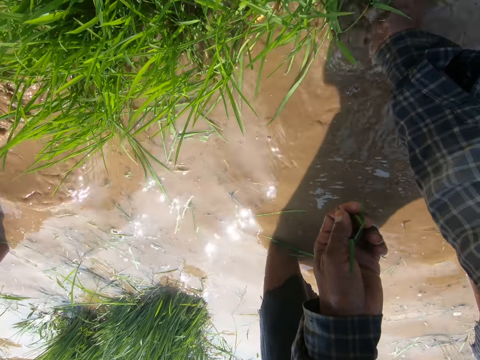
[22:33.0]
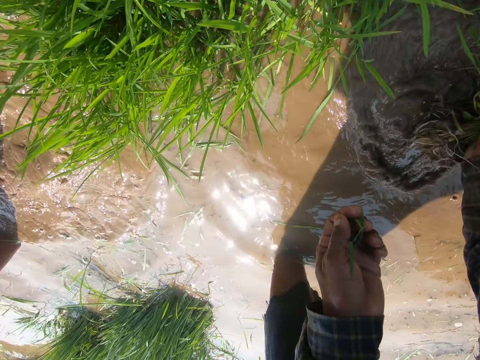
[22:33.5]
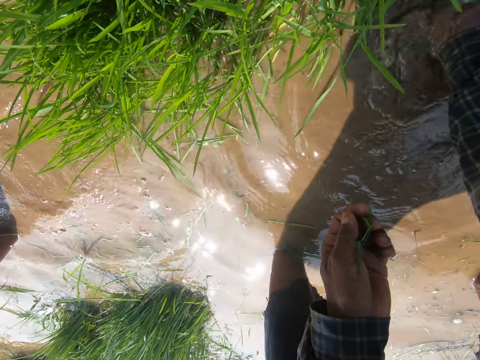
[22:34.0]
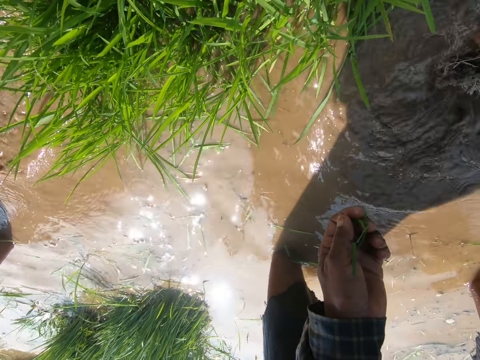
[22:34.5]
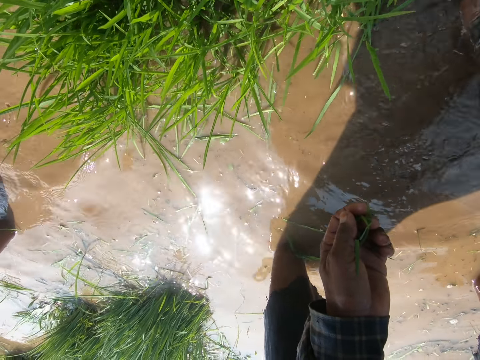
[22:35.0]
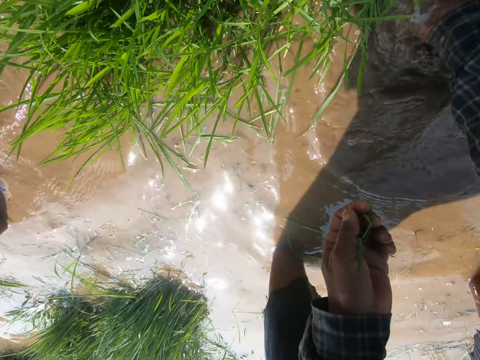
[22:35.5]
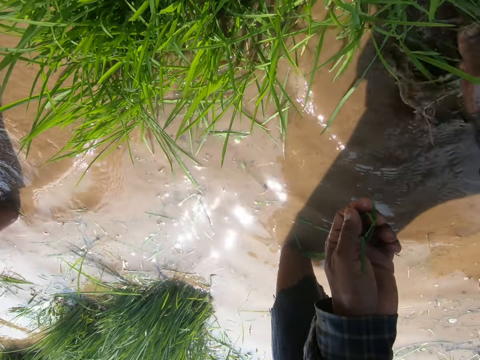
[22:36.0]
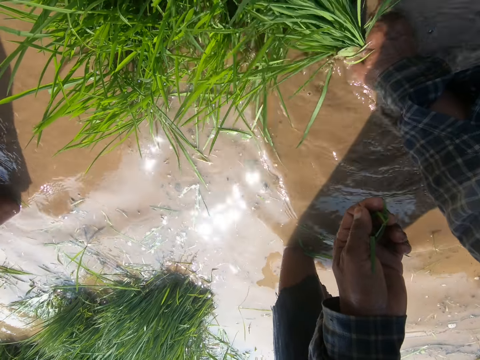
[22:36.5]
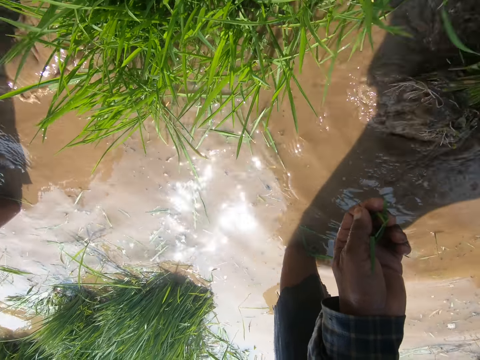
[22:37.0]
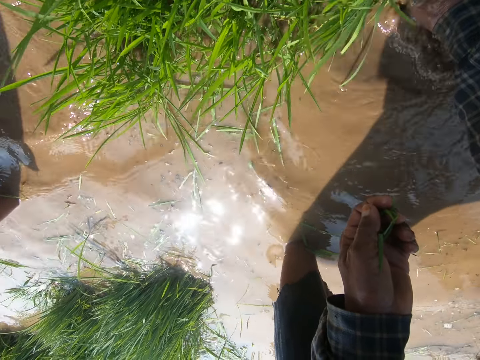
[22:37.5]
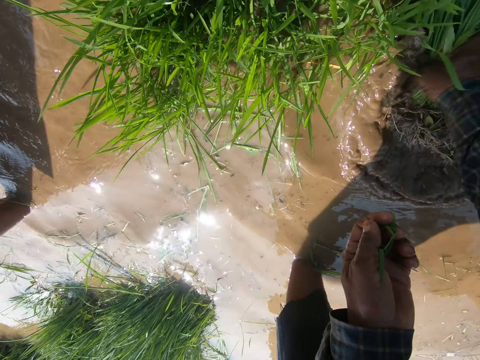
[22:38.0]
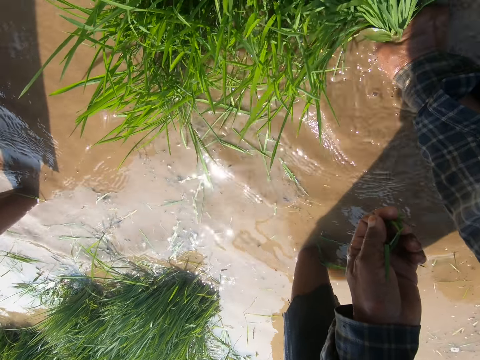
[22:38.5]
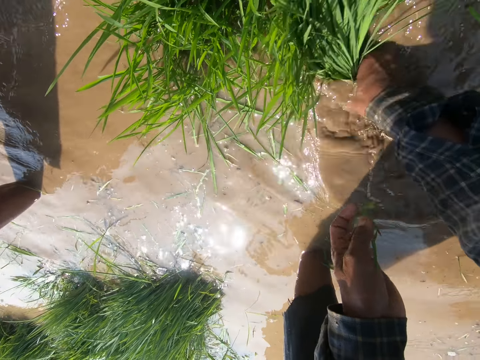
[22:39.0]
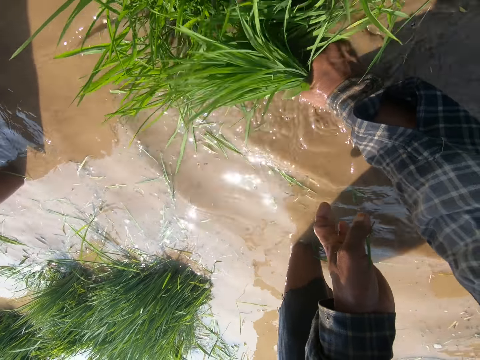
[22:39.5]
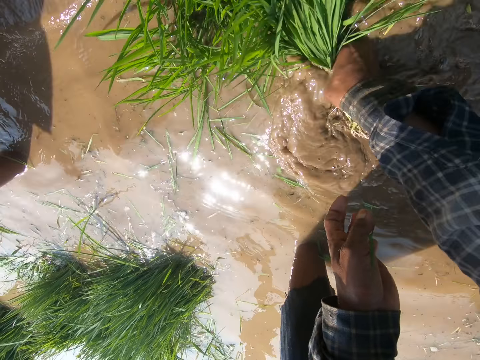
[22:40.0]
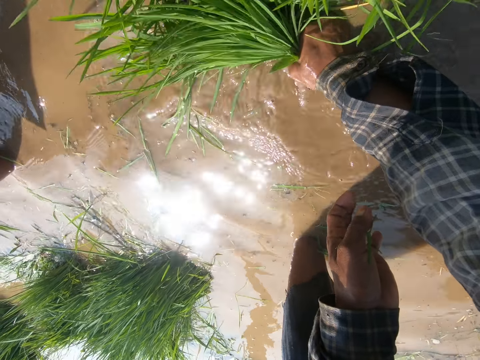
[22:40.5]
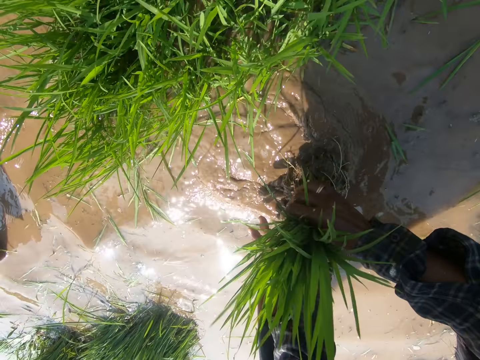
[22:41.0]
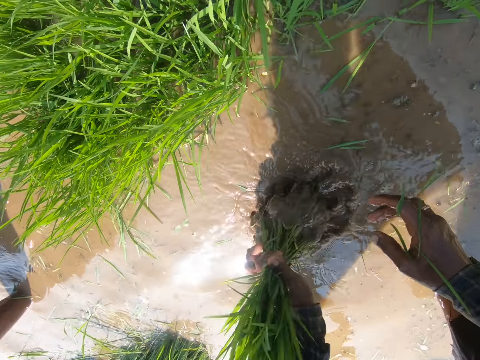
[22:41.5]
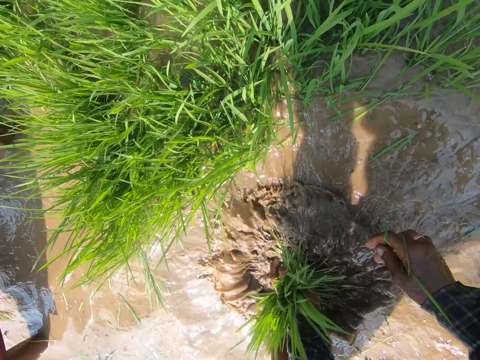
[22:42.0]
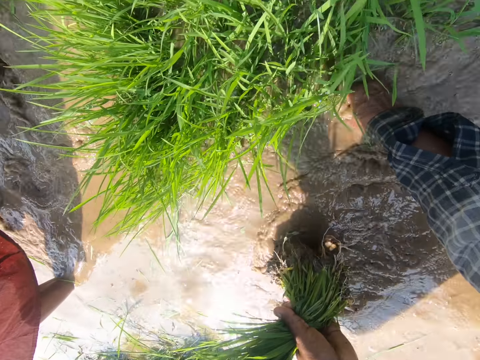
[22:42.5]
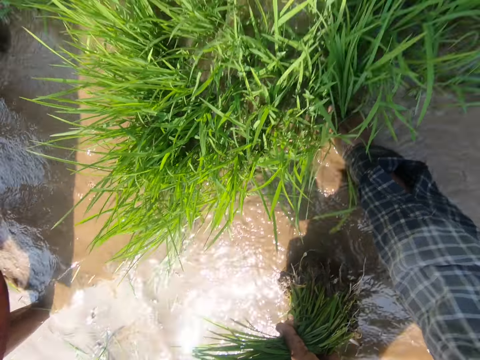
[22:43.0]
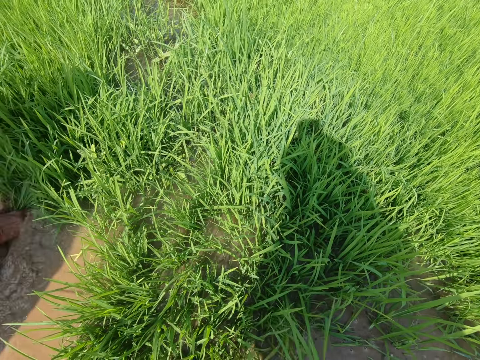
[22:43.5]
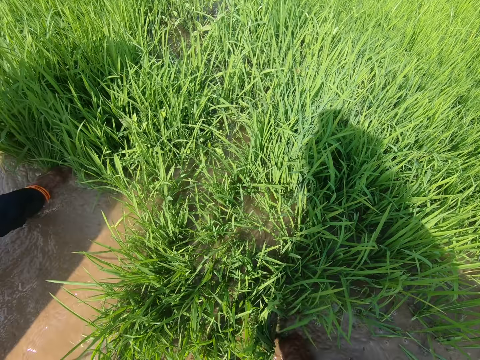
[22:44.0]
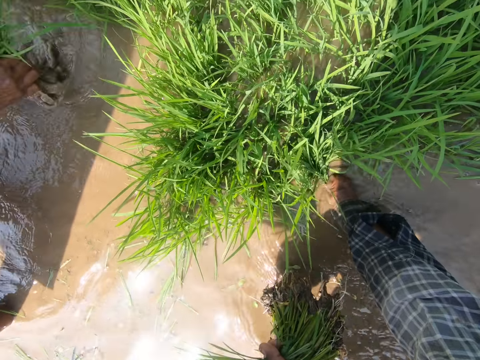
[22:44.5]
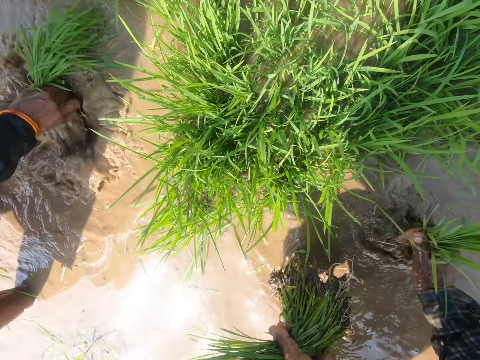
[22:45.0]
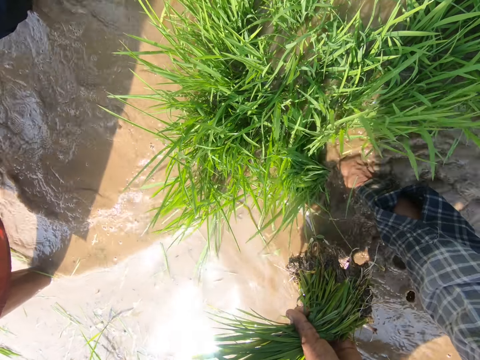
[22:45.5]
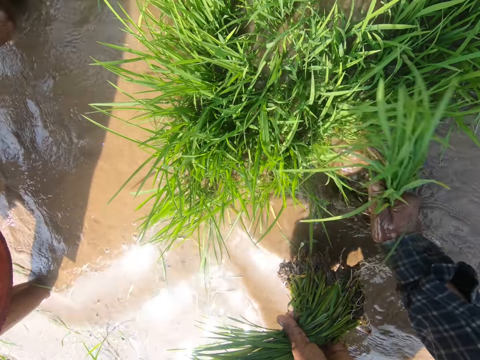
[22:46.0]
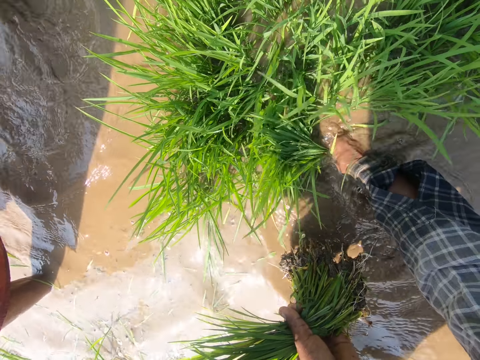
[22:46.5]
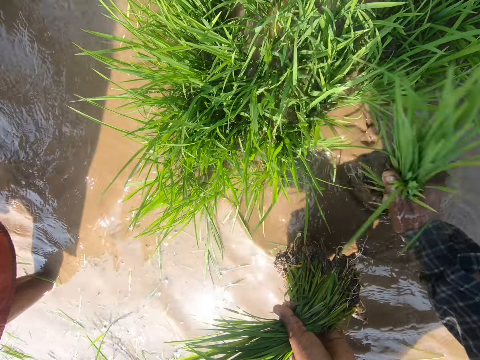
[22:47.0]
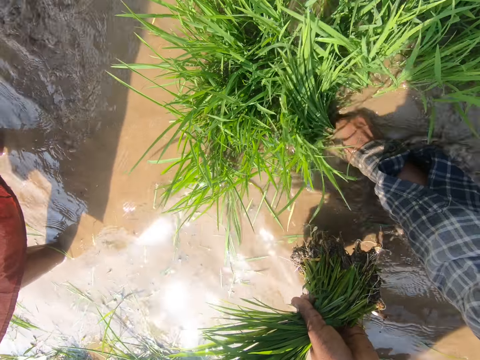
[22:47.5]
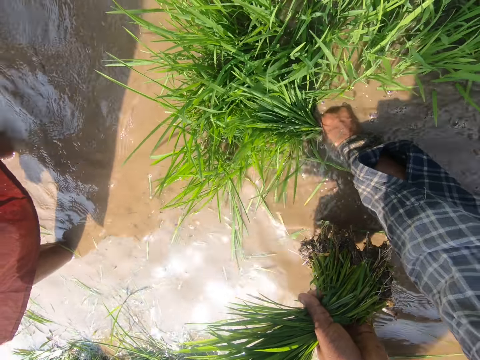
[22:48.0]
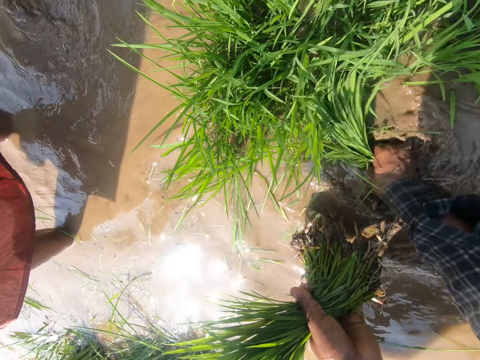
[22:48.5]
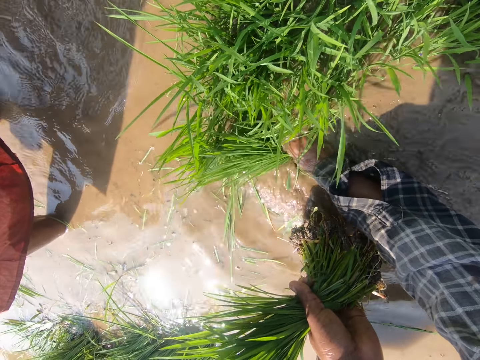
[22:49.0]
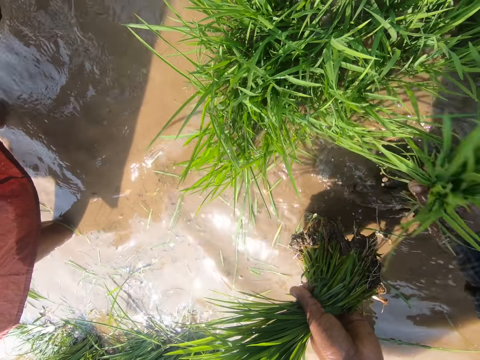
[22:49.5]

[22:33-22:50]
The camera wearer holds rice seedlings with the other hand. They adjust the plants in the water, dip the rice seedlings in the water, uproot the plants, and collect the rice seedlings. They look around the farm. They uproot the plants. They uproot the grass with the right hand.

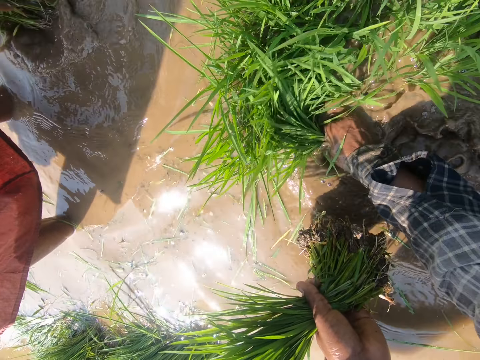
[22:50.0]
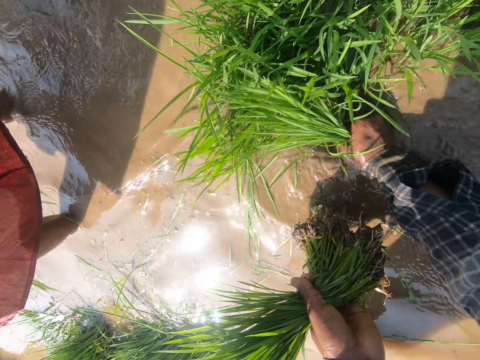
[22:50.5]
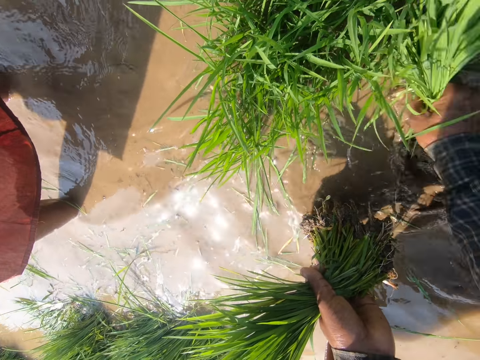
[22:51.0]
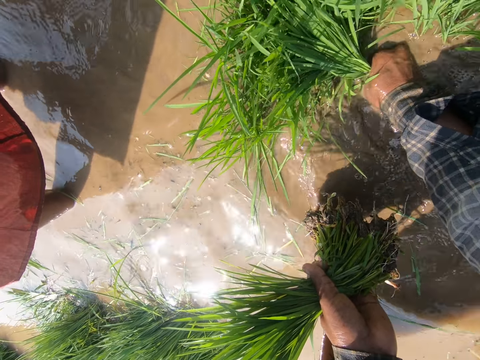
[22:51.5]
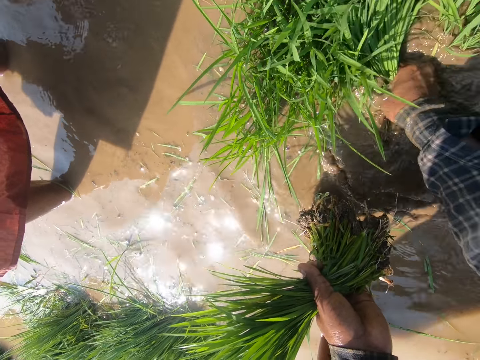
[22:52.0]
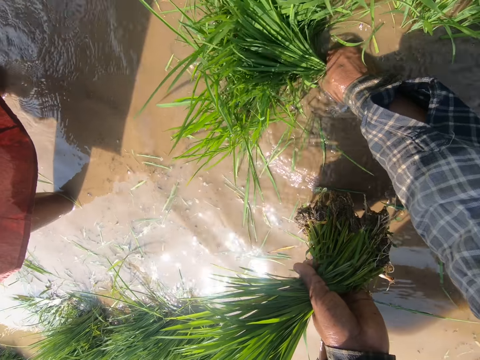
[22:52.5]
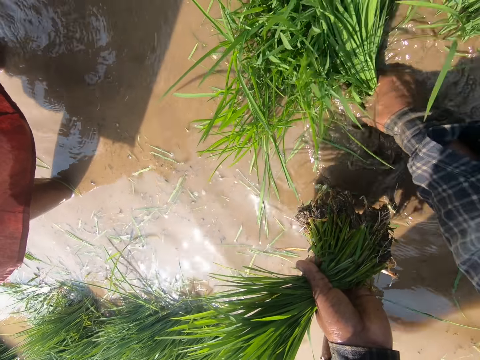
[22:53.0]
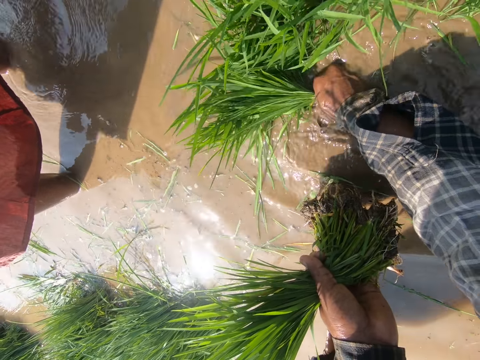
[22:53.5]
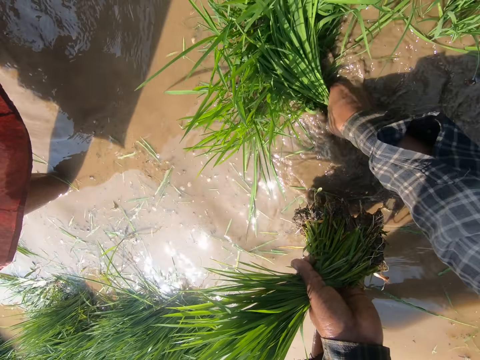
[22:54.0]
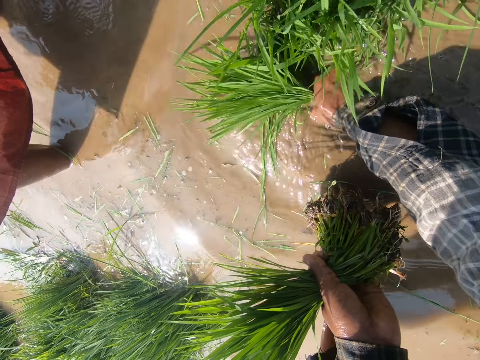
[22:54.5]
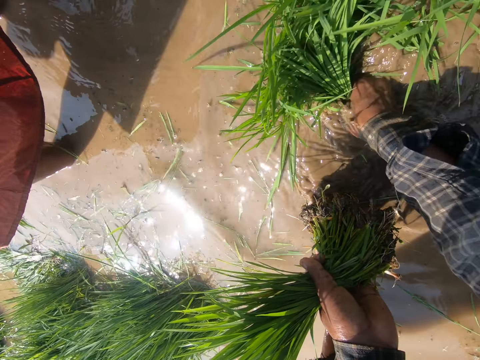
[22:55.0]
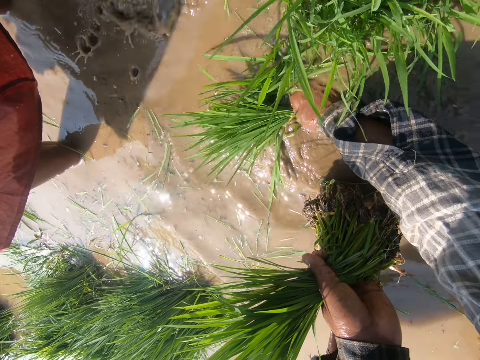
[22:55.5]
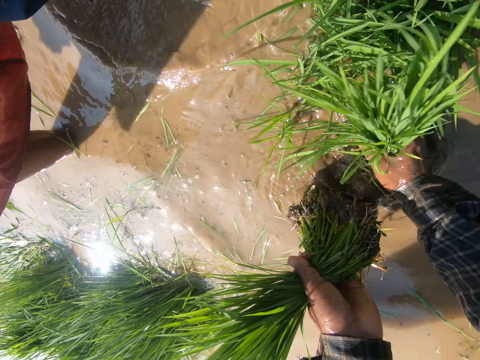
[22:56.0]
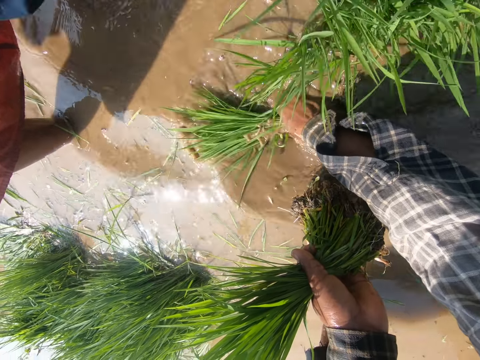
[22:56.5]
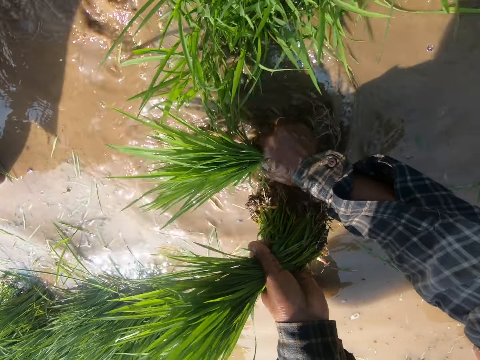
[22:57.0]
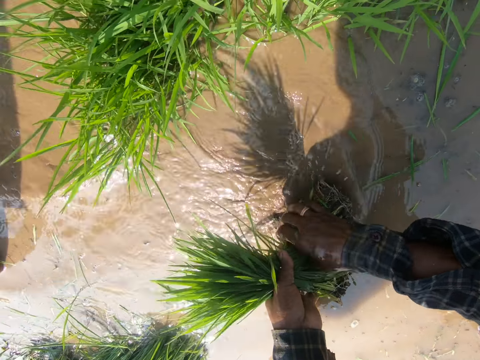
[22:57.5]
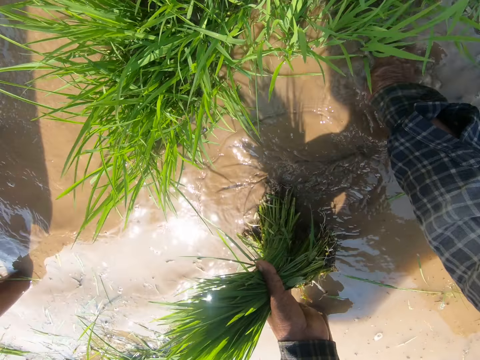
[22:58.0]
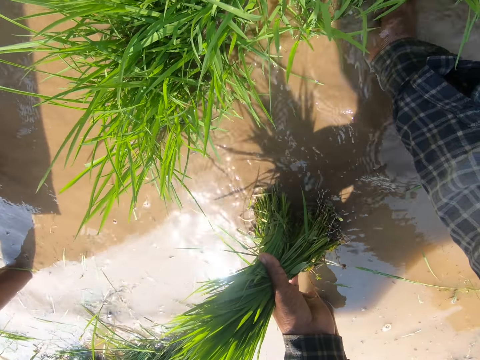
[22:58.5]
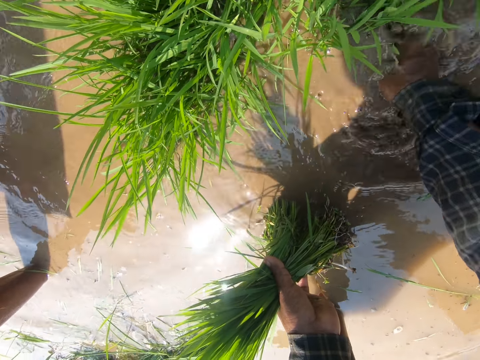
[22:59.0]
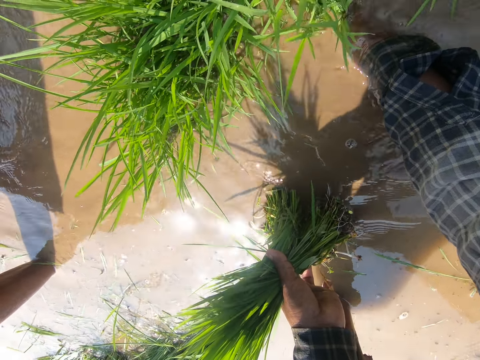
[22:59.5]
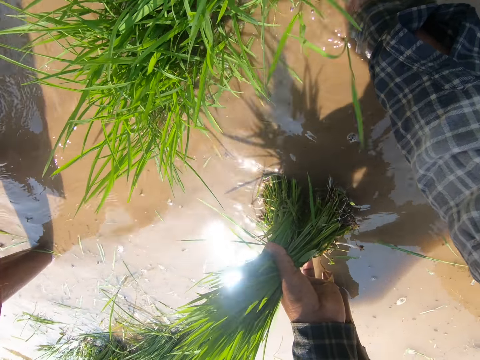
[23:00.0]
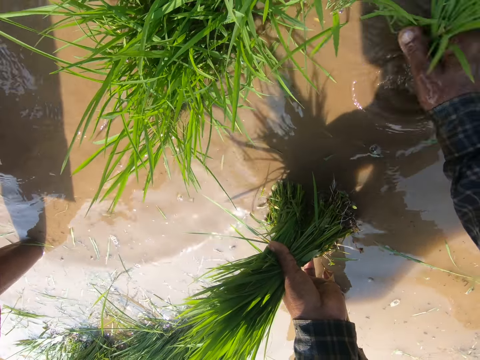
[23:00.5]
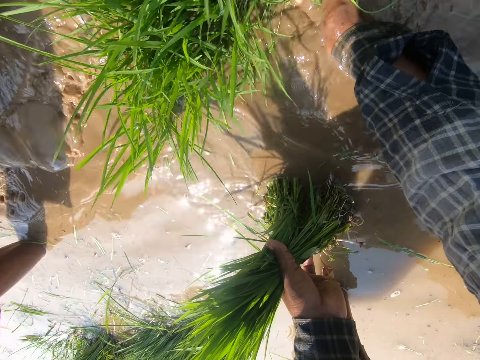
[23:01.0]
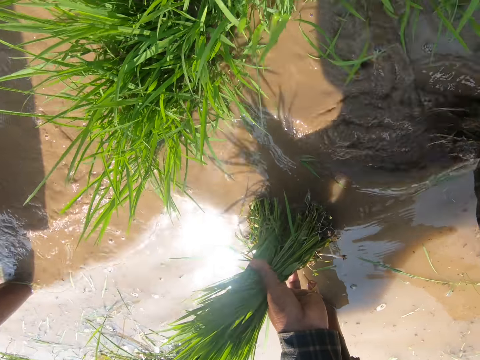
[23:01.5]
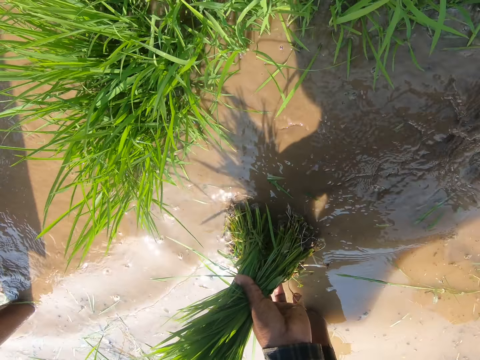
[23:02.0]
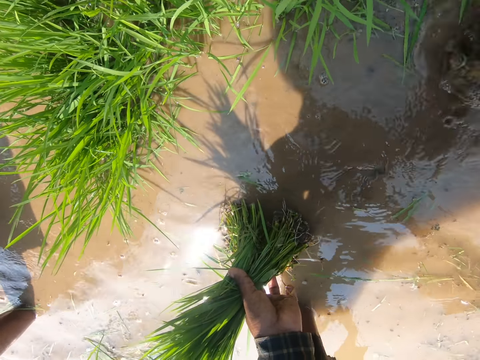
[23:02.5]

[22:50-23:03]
The camera wearer holds the grass with the left hand. They uproot the grass with the right hand.
